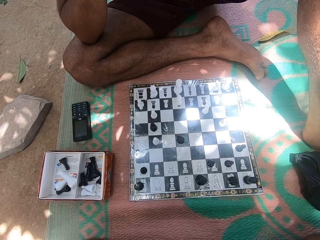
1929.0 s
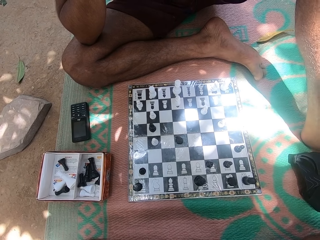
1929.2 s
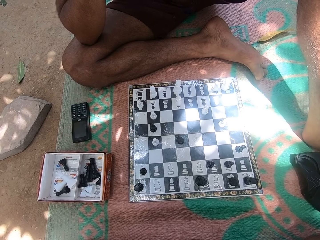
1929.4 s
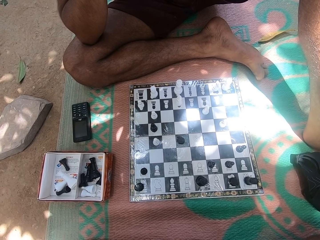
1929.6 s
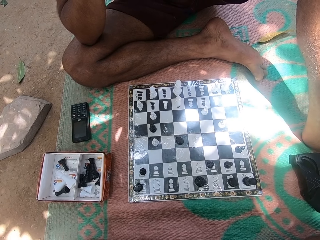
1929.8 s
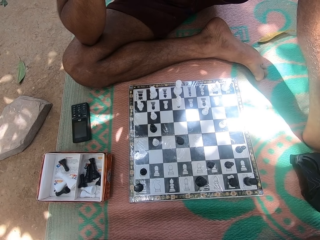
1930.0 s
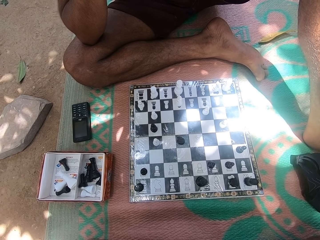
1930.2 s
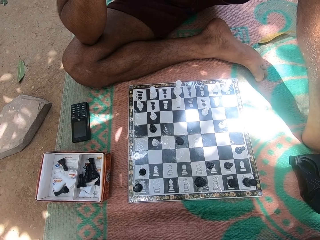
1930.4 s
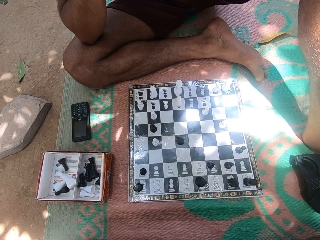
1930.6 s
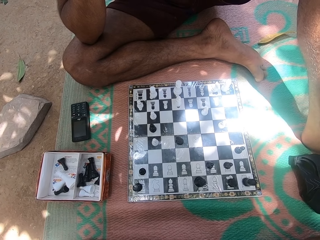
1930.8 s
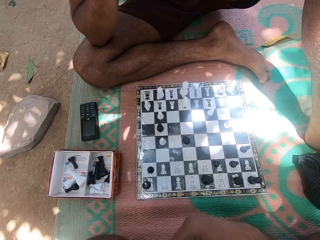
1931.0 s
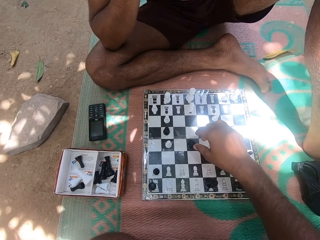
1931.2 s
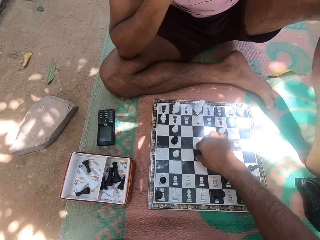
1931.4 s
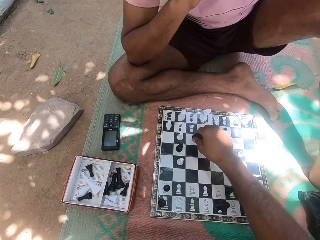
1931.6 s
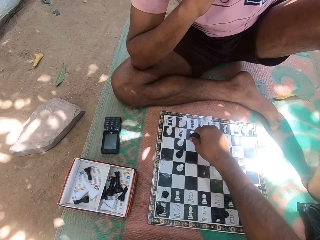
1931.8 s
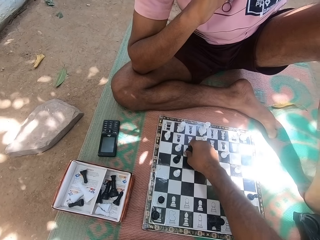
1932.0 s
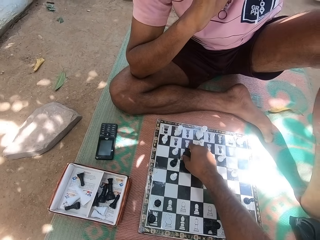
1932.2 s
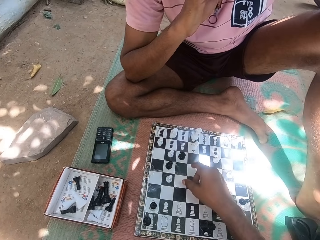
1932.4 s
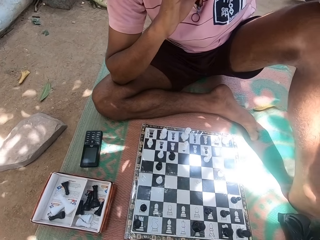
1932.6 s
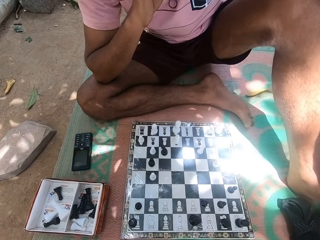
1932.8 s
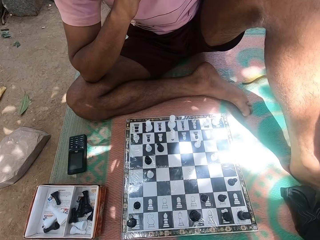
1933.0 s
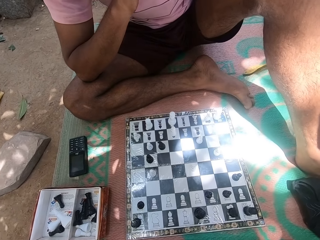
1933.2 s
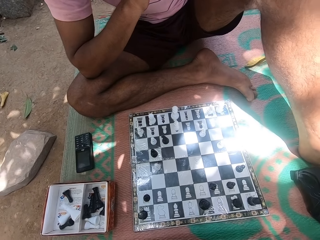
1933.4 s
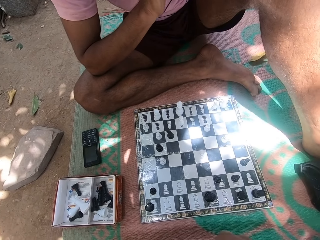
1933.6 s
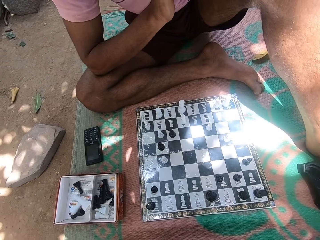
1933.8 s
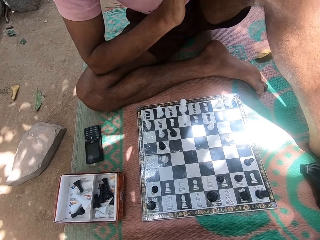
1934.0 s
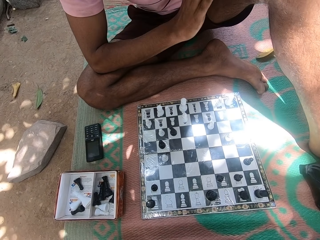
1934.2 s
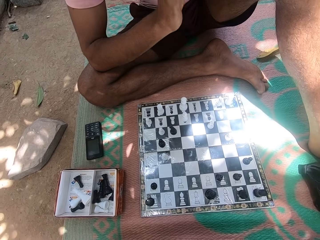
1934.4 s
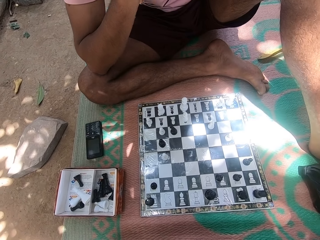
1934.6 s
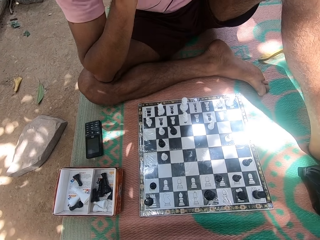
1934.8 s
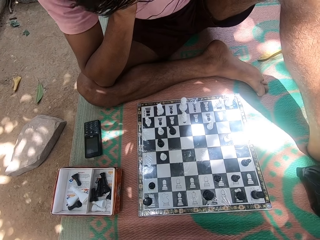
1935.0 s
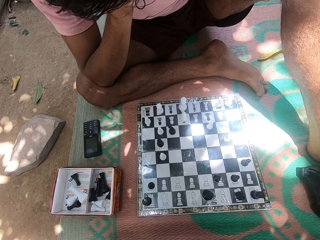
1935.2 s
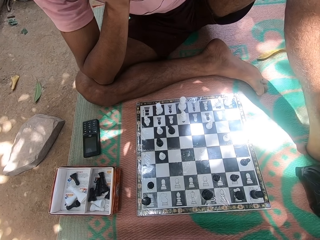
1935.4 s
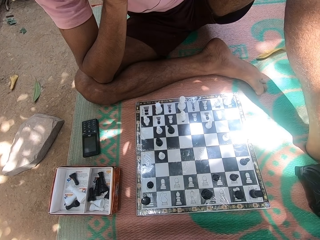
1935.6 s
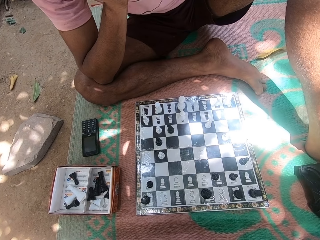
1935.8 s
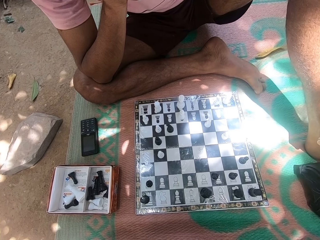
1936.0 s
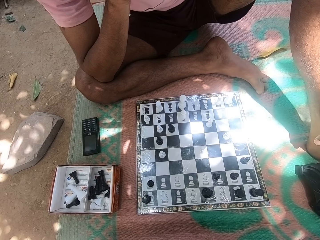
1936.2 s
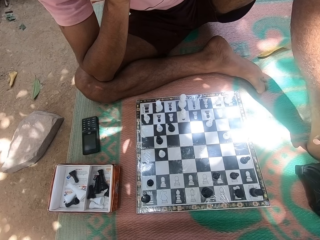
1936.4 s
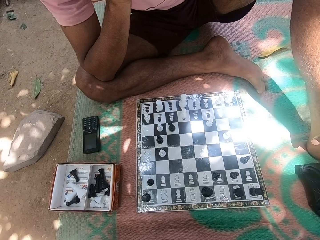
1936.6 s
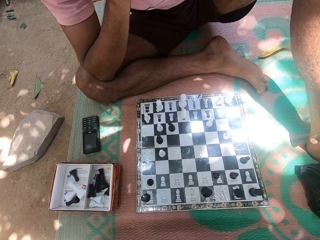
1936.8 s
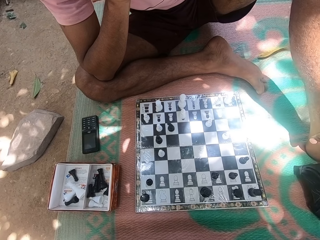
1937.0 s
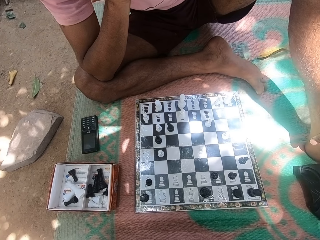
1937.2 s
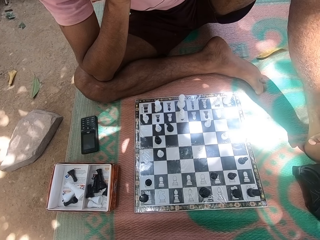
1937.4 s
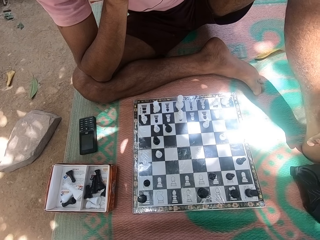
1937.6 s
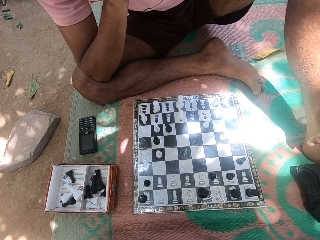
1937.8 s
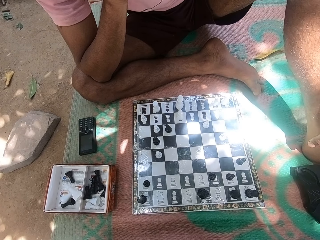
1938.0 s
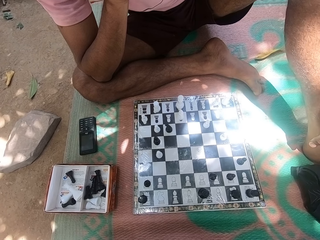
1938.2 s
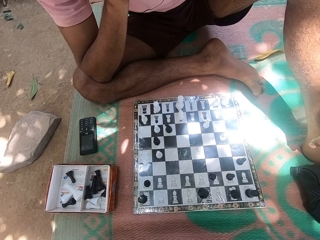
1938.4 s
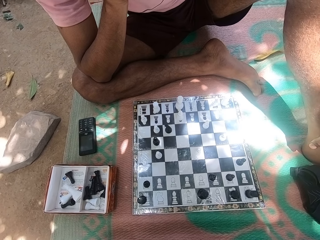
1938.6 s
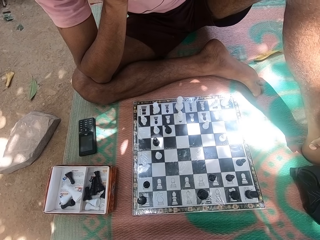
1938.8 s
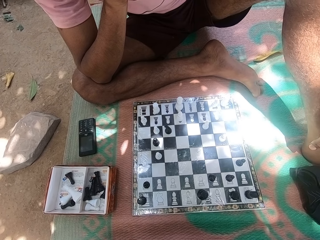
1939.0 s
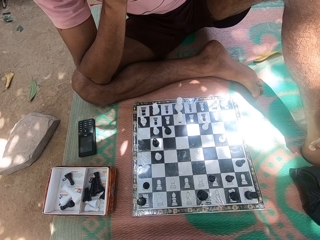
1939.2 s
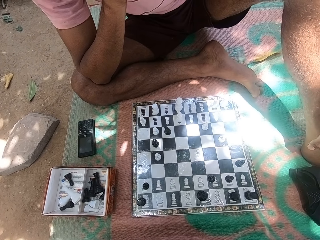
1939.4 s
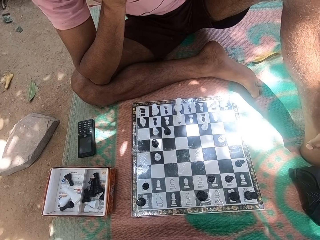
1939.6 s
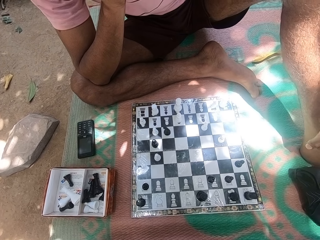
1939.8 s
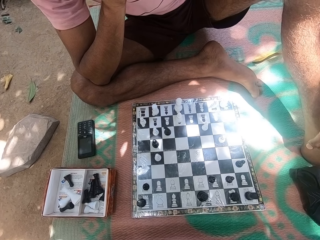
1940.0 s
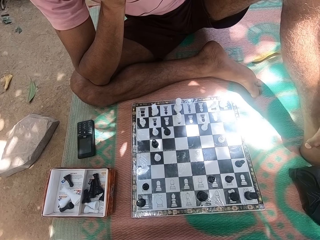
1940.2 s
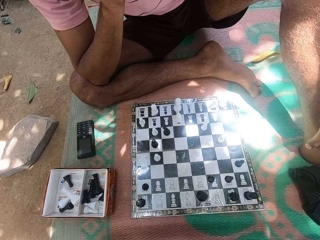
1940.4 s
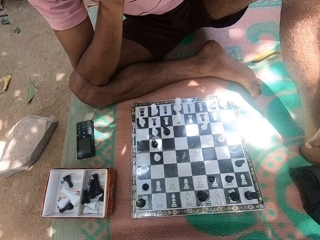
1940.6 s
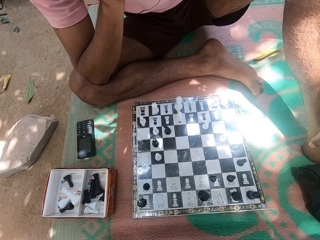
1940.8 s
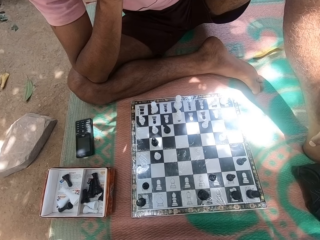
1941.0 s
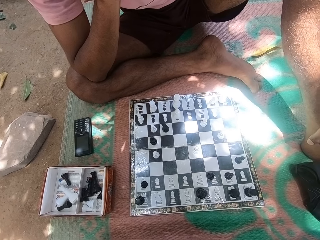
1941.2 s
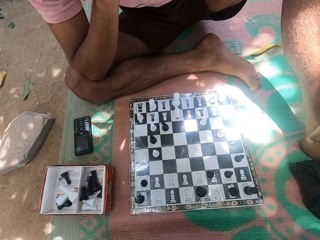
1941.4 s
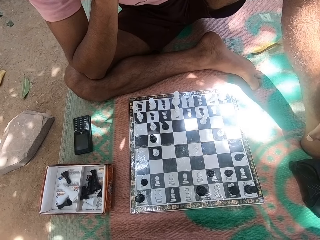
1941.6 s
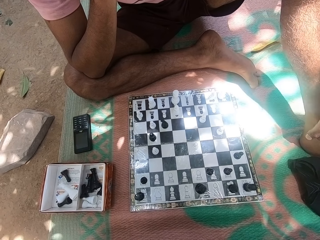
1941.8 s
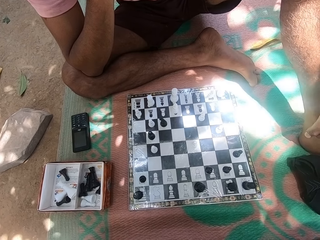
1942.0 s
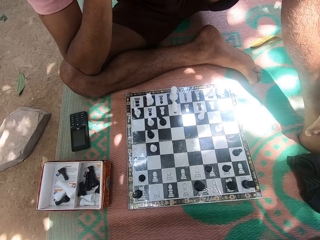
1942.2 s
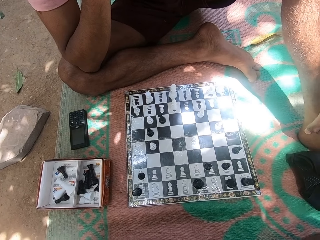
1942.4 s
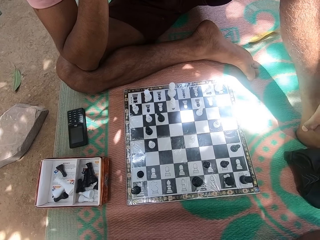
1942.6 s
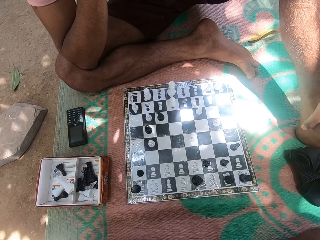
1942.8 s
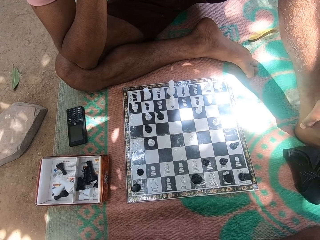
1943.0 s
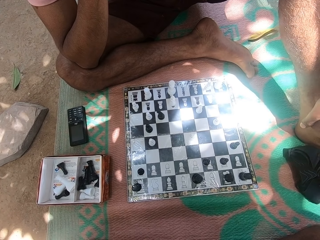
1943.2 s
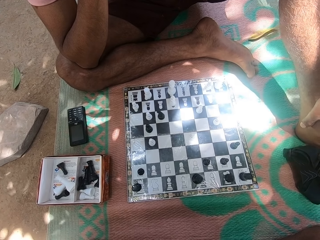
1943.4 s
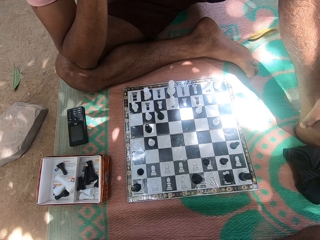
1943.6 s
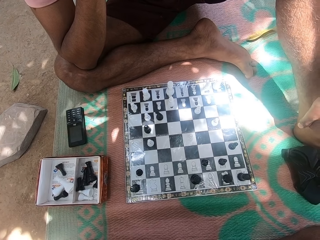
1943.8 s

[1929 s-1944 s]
The camera wearer moves a chess piece on the board. They play checkers. A man stares at the chess board. The camera wearer stares at the chess board. The man shakes his legs.

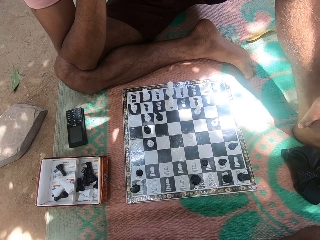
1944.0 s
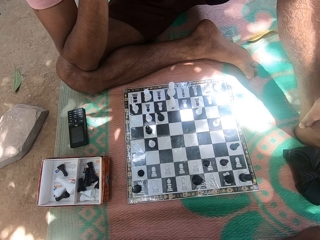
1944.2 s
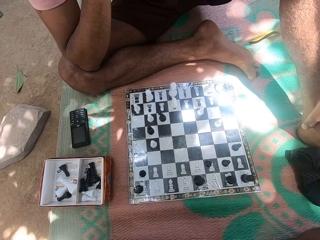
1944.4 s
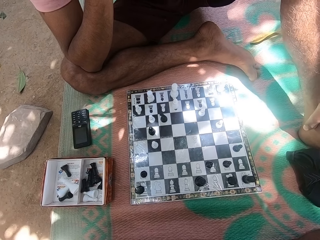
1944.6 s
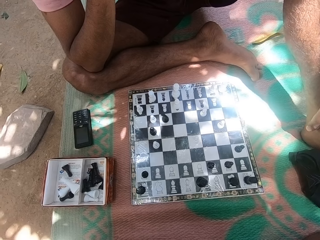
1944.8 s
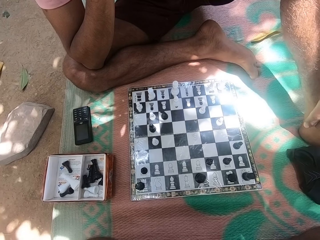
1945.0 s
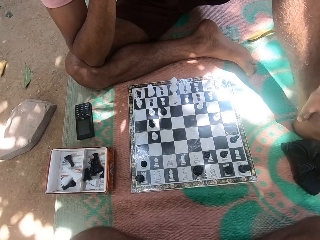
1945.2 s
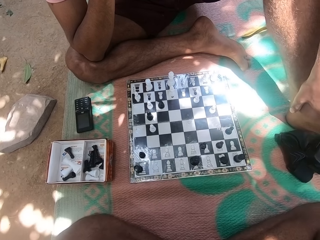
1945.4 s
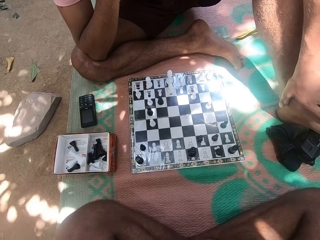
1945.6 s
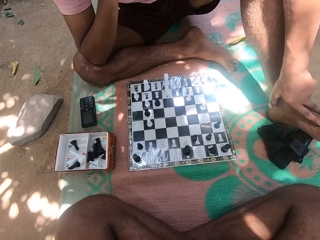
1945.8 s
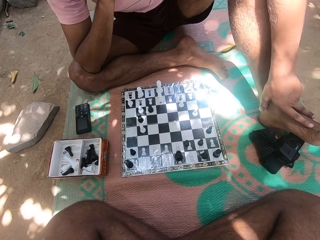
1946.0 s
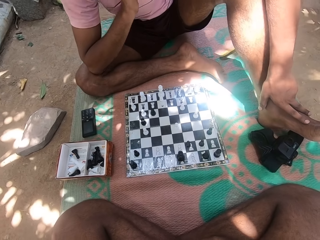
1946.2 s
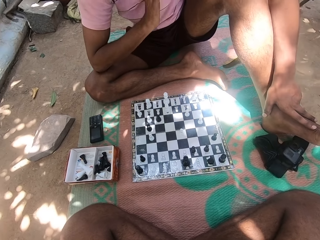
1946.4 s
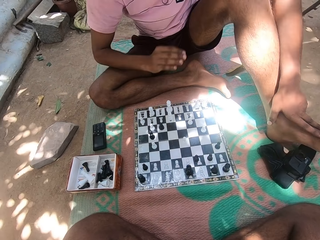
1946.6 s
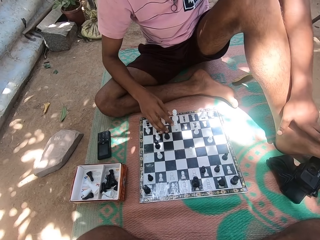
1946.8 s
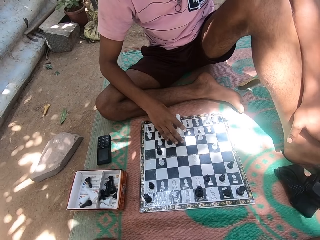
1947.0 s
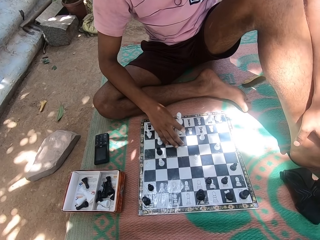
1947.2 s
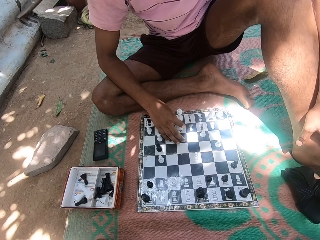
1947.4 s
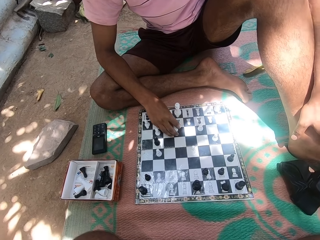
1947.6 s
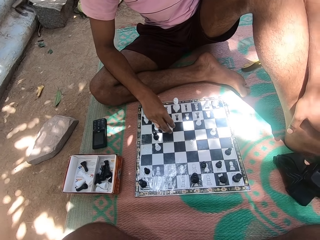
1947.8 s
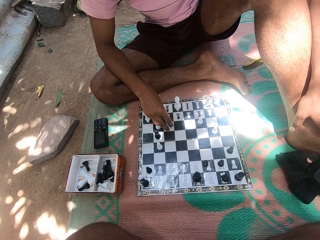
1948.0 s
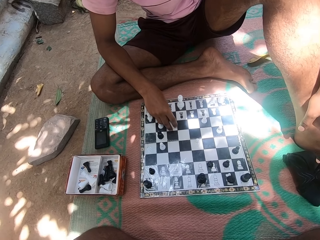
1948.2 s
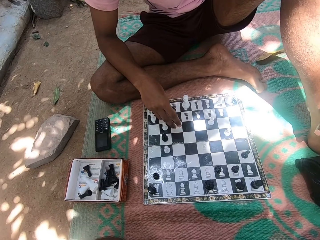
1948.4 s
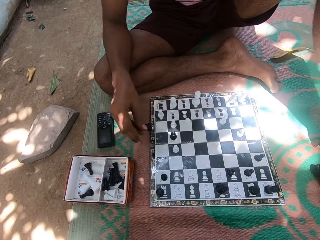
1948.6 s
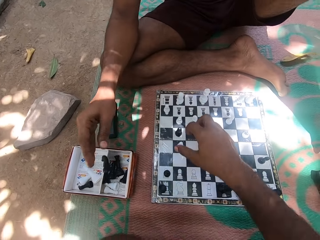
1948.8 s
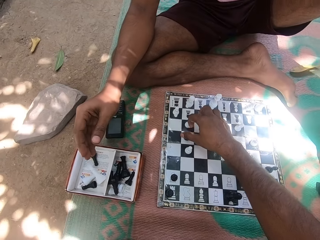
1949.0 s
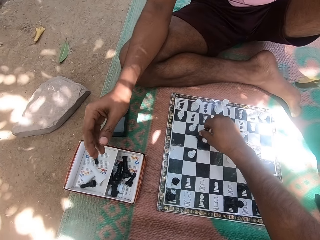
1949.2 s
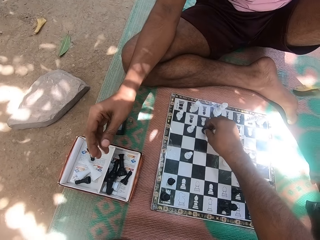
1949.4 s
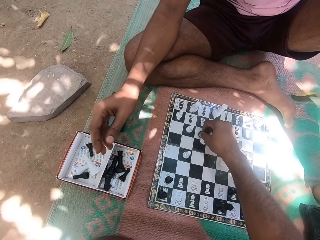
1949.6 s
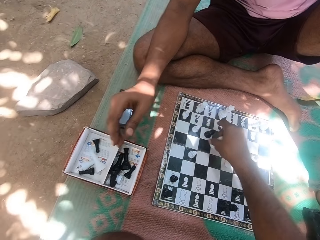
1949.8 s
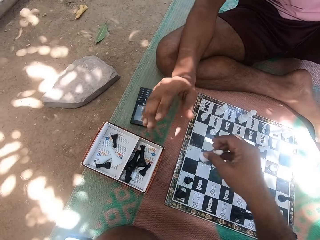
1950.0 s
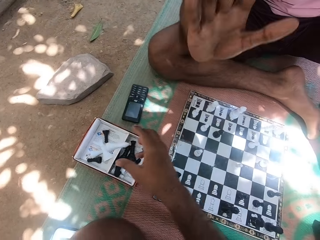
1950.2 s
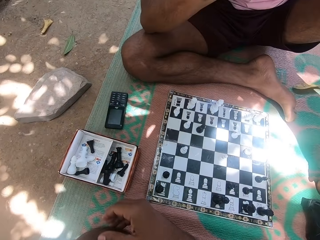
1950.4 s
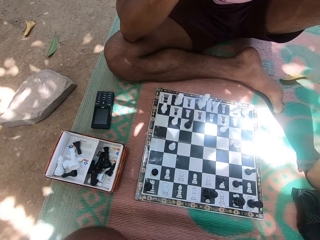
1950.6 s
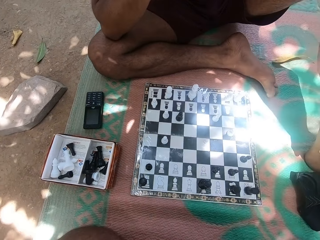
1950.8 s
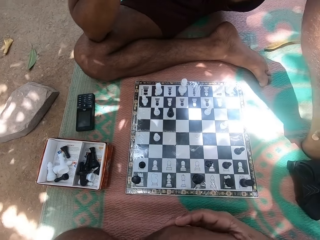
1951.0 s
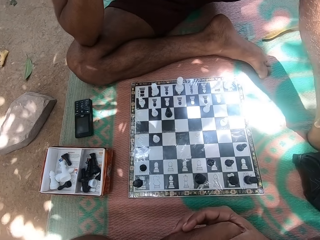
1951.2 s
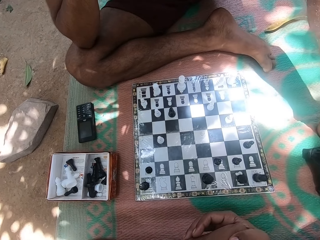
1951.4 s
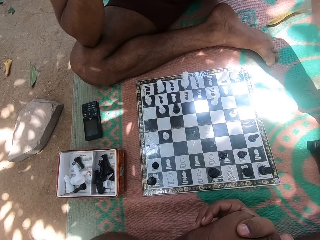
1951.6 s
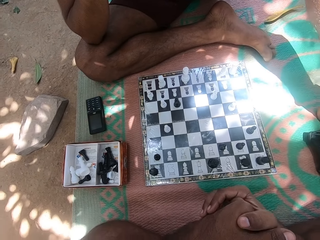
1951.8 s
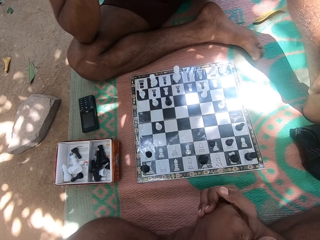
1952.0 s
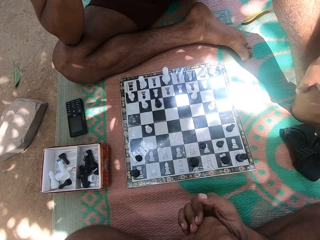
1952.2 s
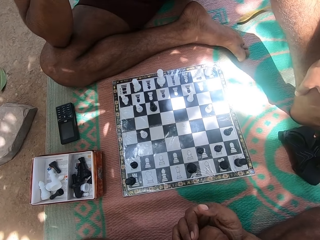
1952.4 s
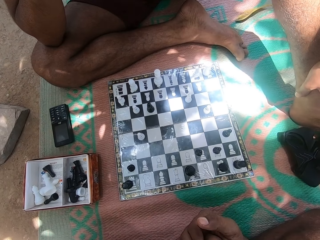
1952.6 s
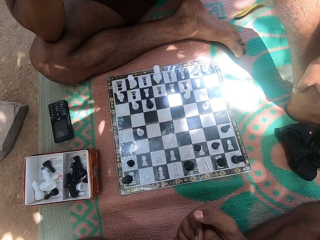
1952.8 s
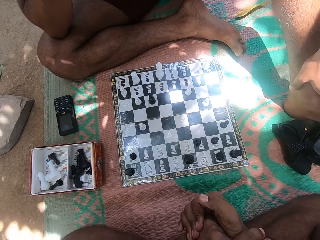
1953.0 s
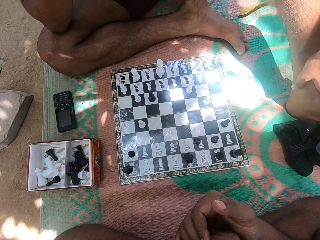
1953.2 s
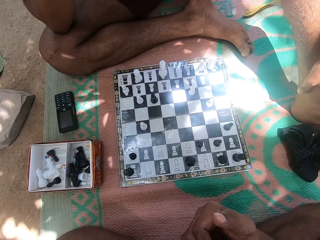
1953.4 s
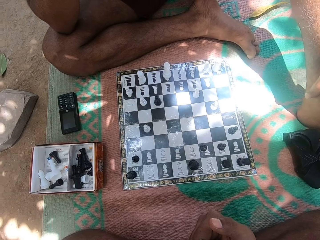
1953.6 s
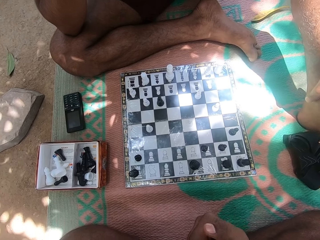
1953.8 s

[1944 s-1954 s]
A man plays checkers, moves a chess piece, and drops a chess piece on the ground. The camera wearer moves a chess piece. They play checkers and put something in a box. They stare at the chess board. The man stares at the chess board. The camera wearer plays checkers.
